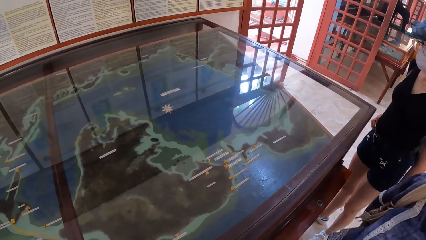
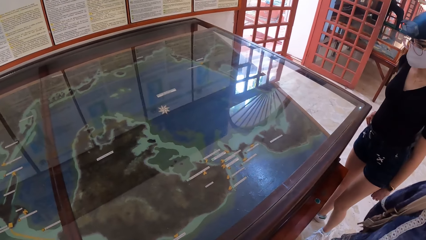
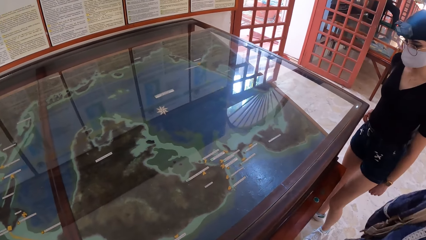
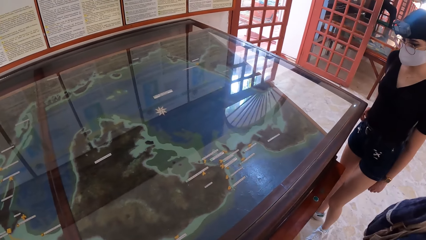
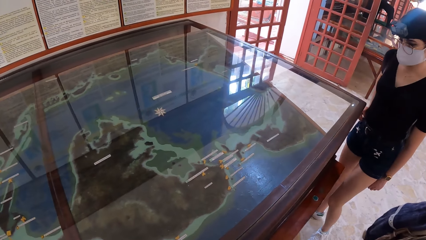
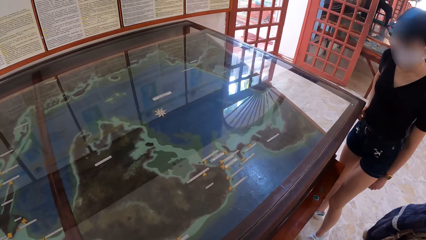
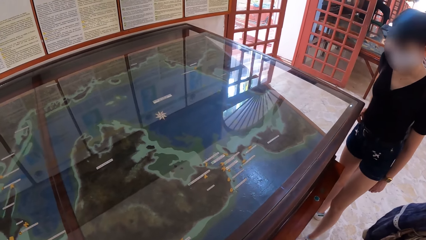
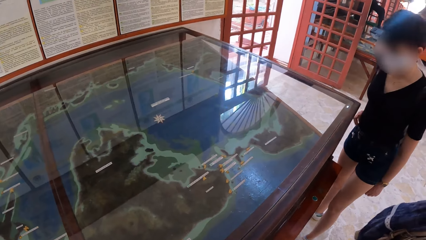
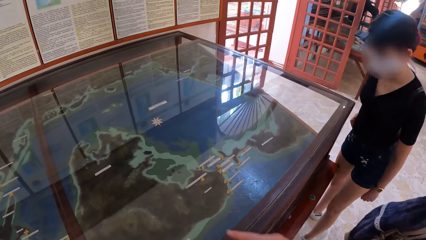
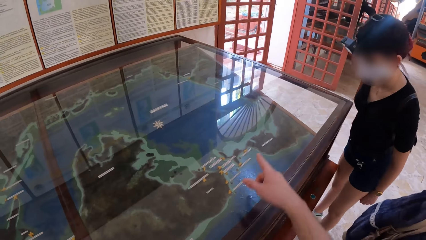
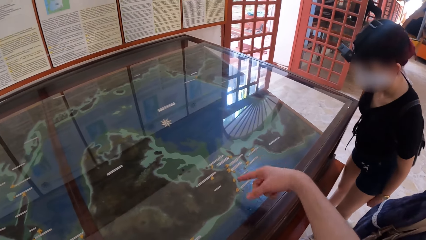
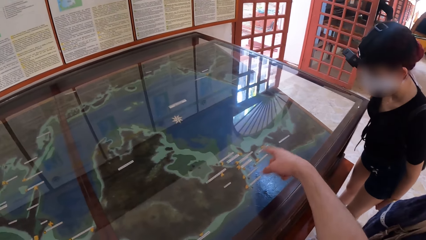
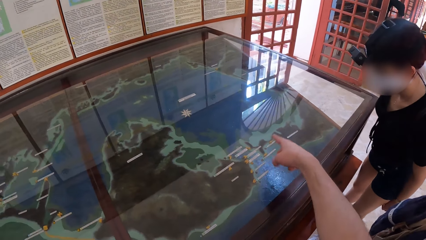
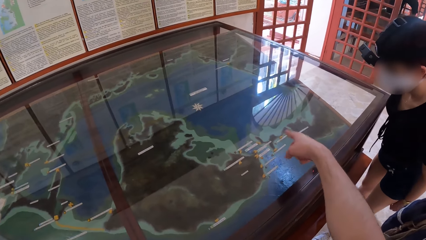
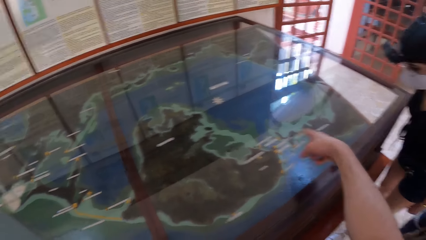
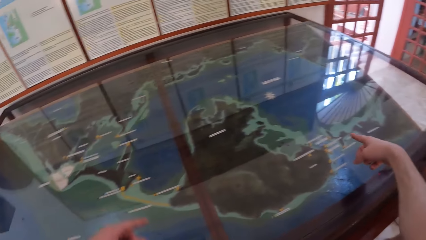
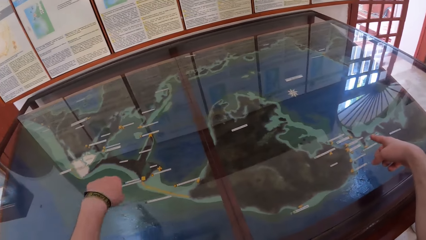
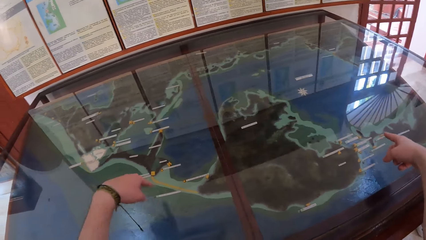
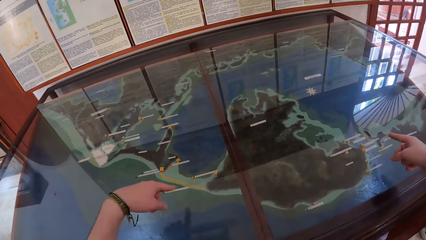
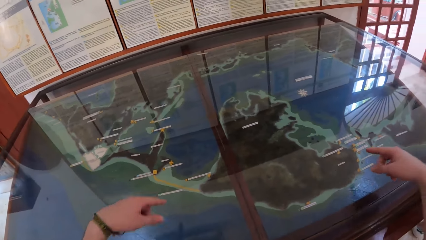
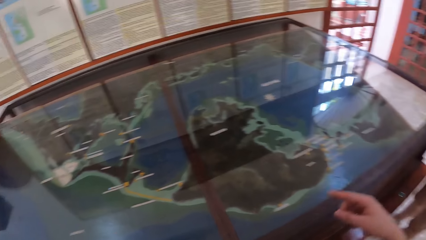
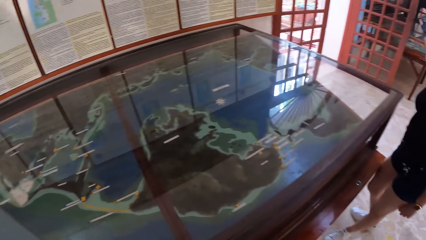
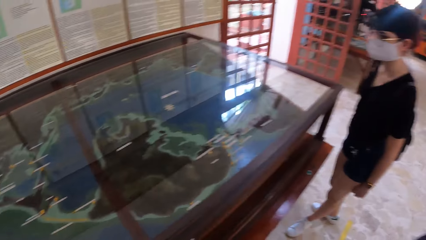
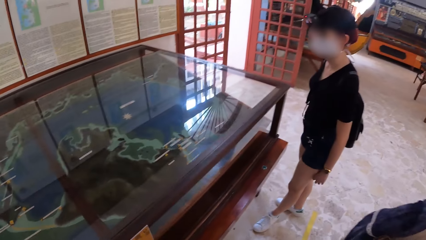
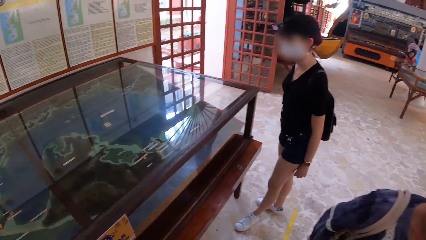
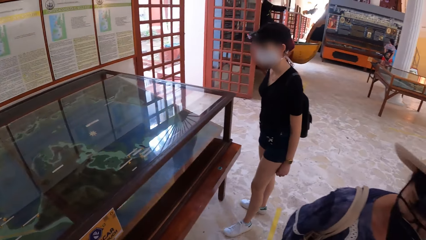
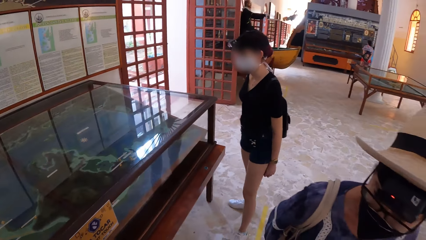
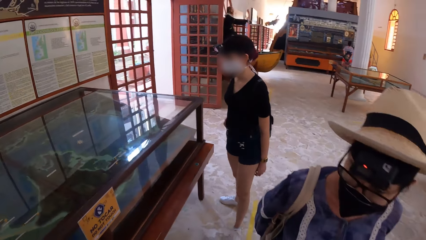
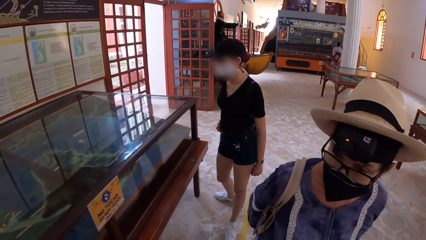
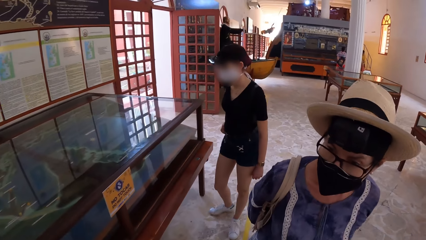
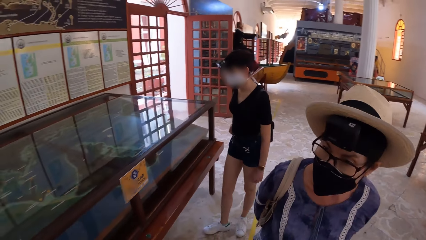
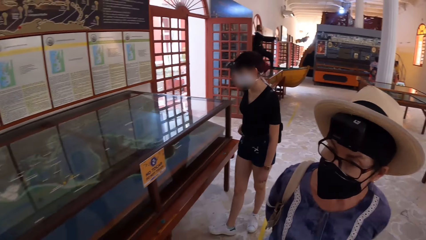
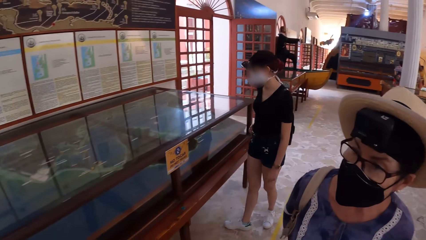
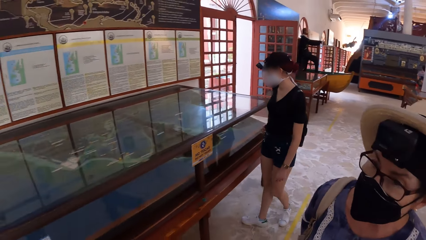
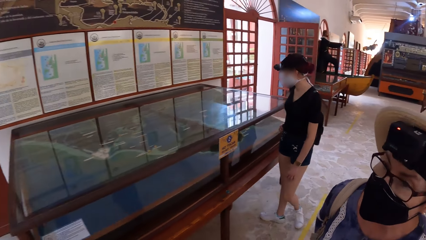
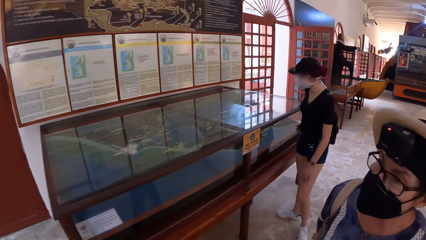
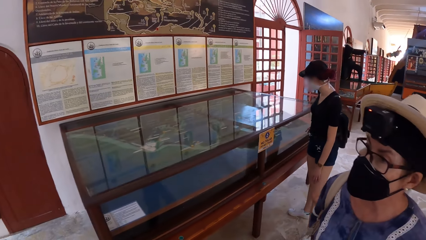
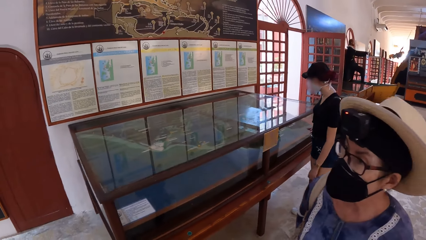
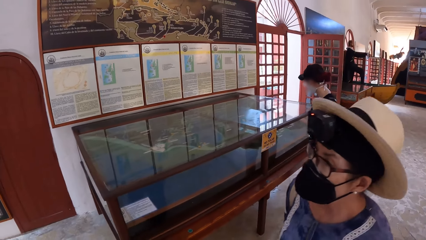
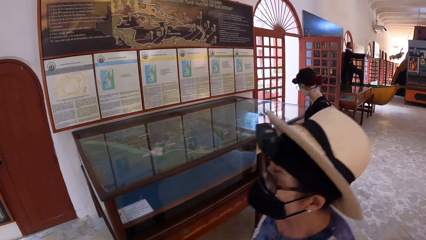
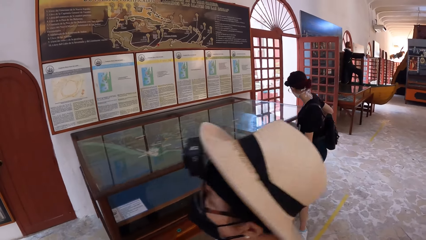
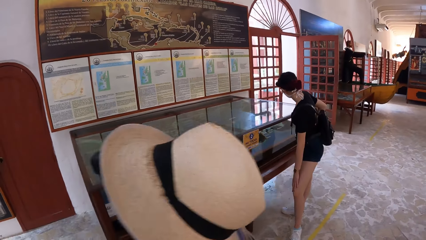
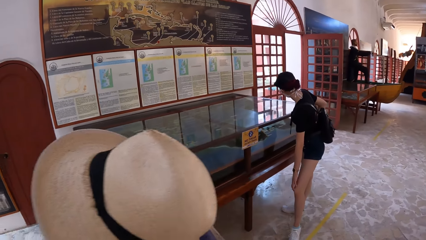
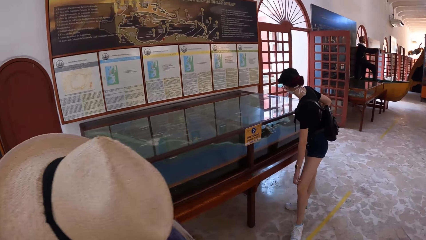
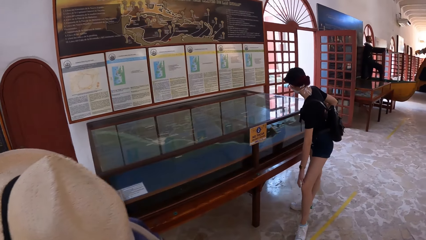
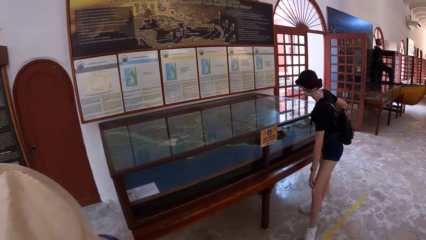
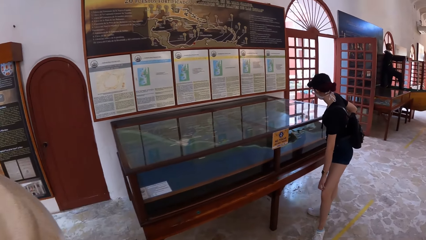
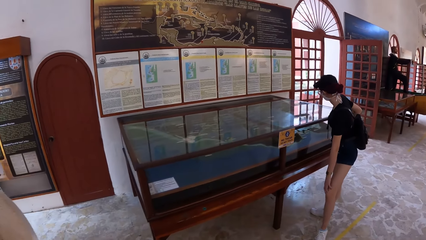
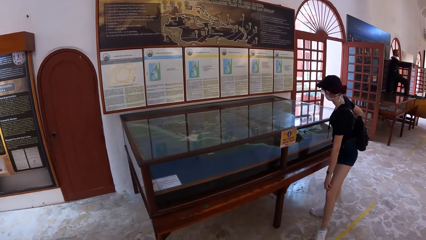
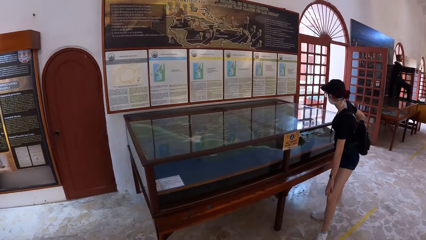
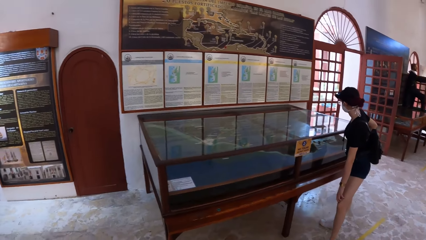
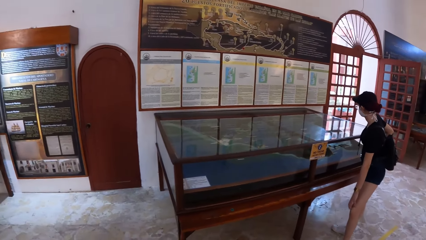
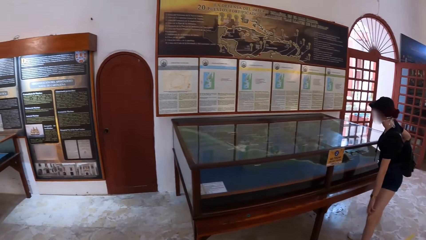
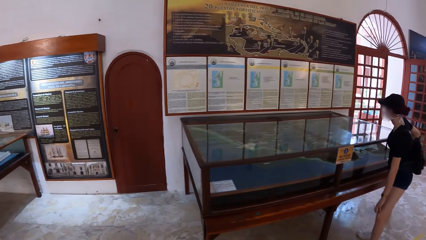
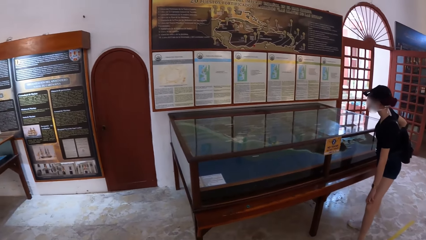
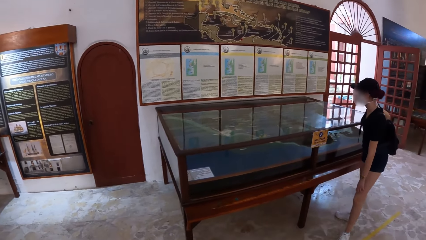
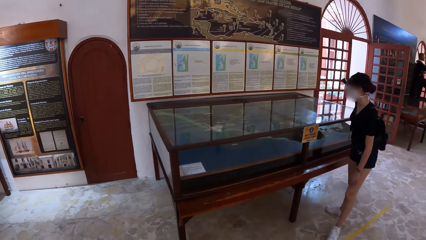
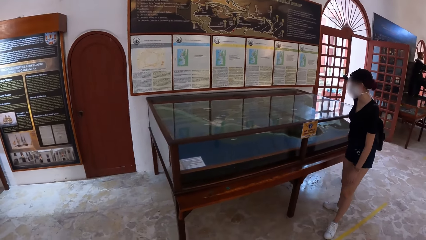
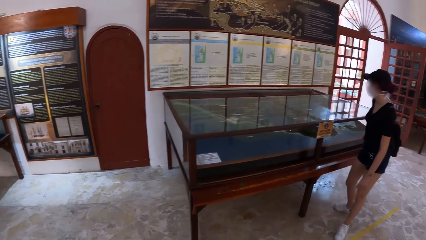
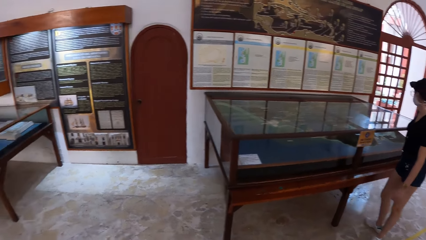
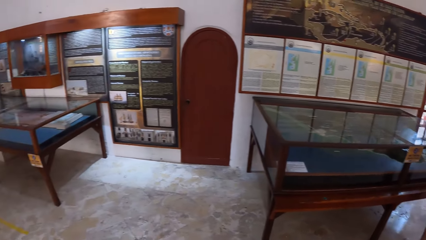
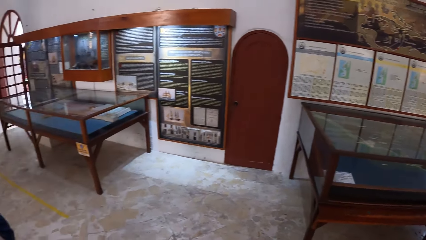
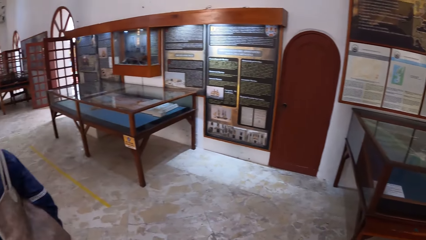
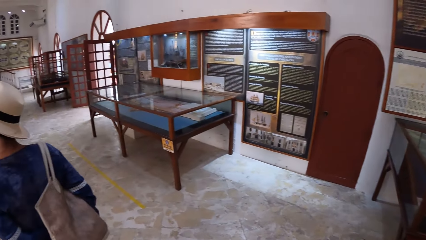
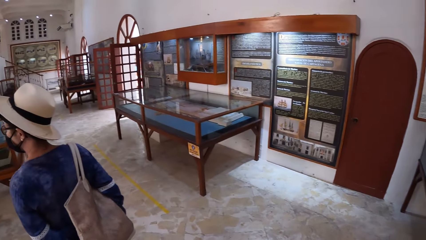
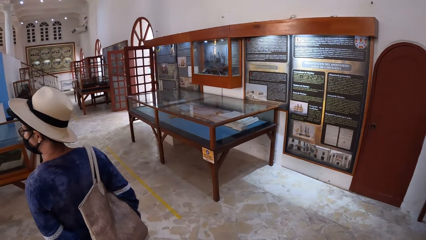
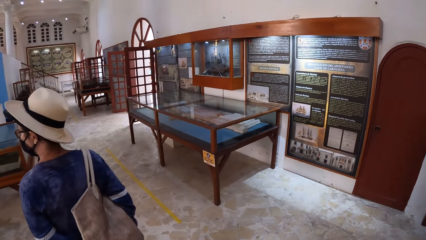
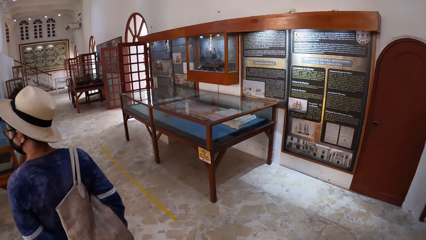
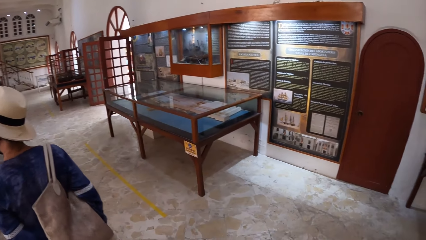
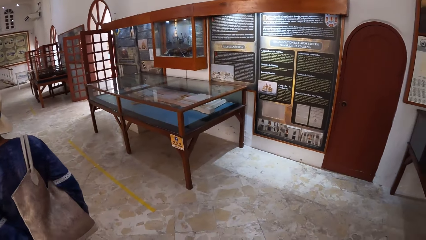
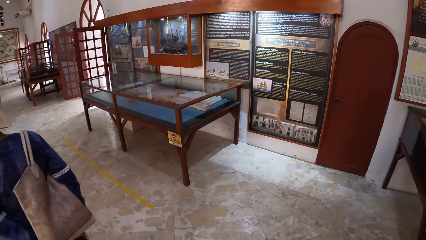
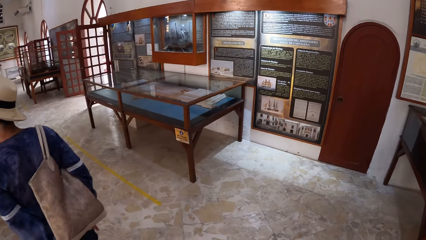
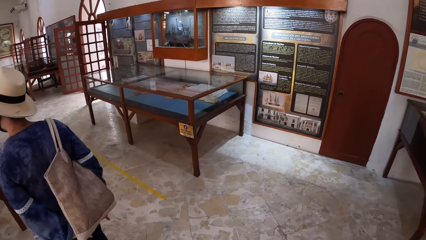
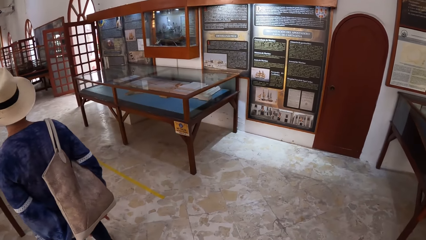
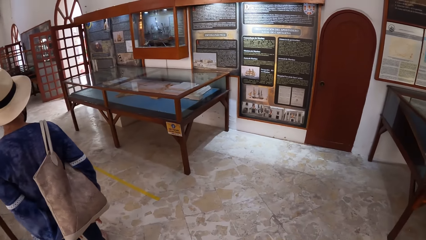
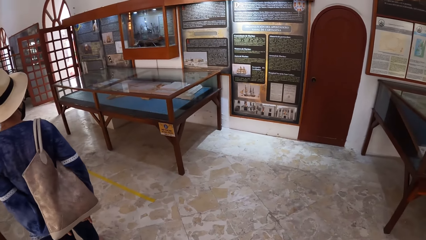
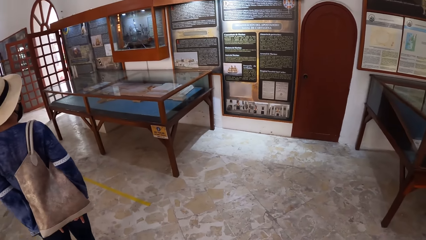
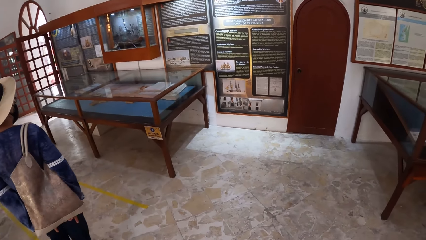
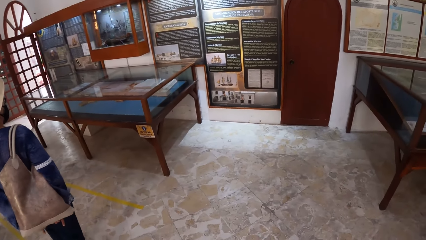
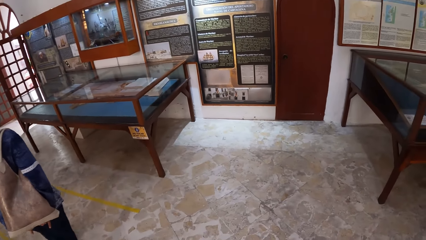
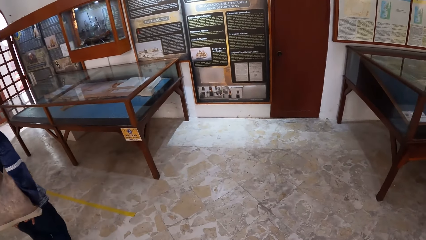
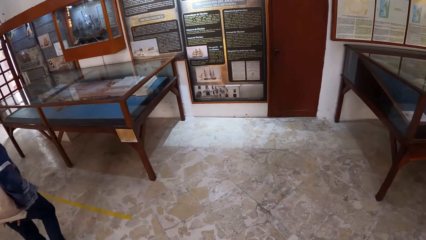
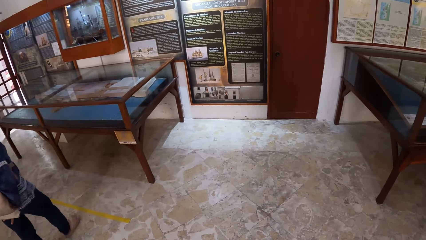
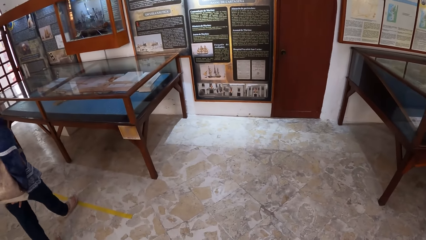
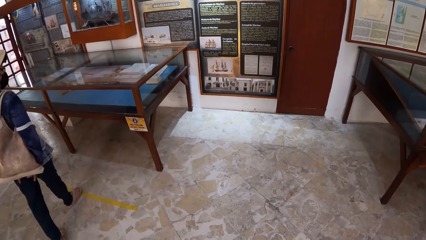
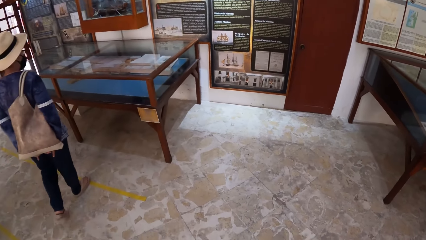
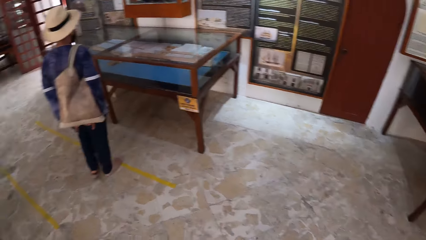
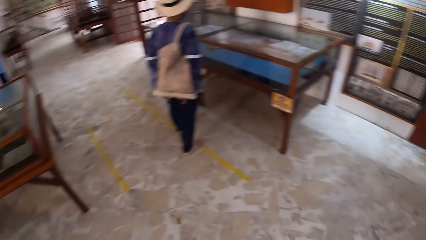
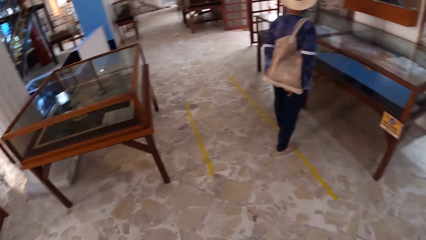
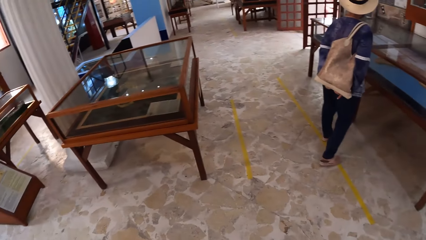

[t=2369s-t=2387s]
The camera wearer points his right index finger towards the artifact in the show glass. He points his left index finger towards the artifact in the show glass. The woman walks away from the artifact in the show glass. Another woman scratches her left knee with her left hand. The first woman walks towards an artifact in a show glass.
